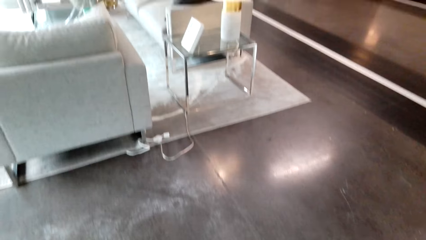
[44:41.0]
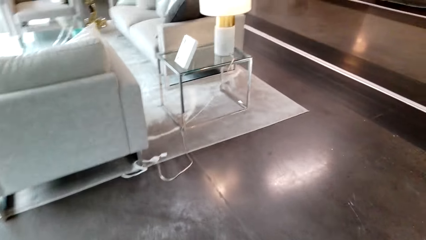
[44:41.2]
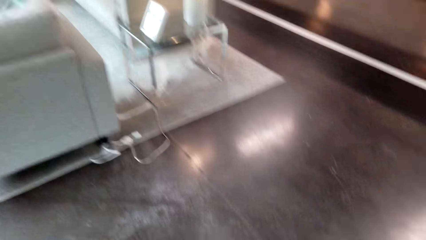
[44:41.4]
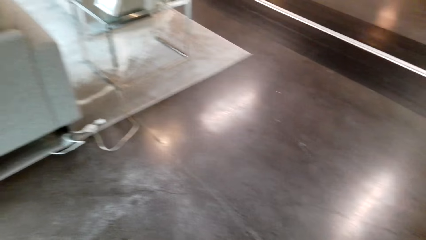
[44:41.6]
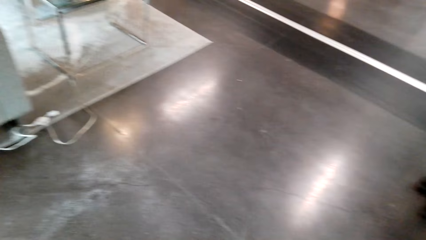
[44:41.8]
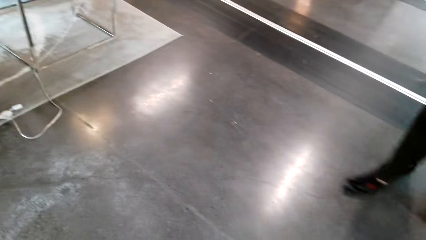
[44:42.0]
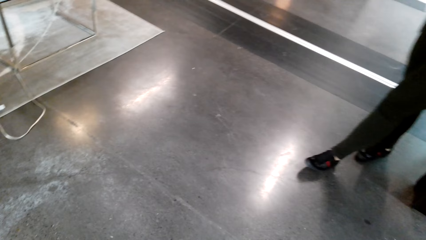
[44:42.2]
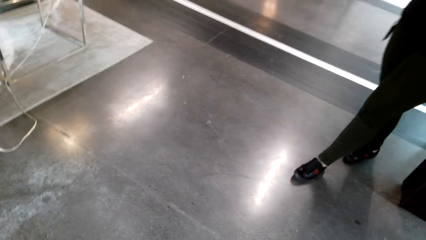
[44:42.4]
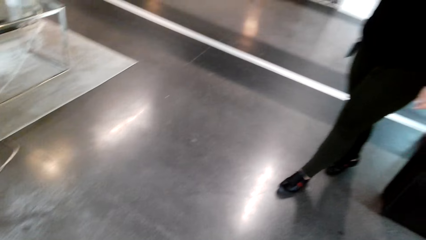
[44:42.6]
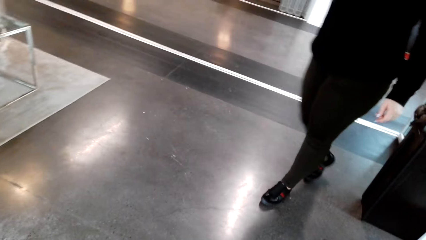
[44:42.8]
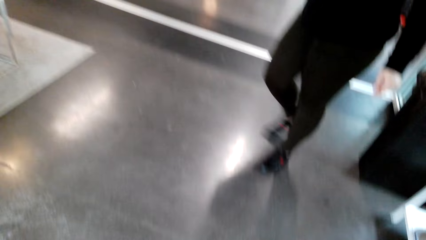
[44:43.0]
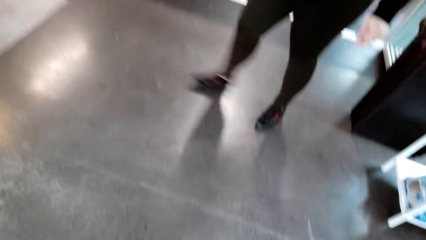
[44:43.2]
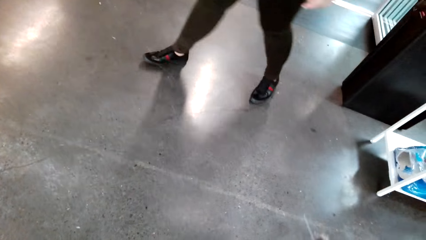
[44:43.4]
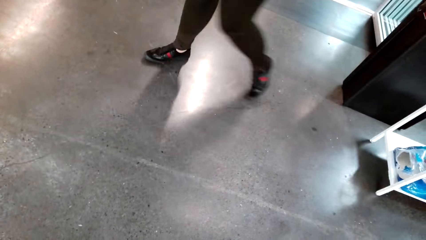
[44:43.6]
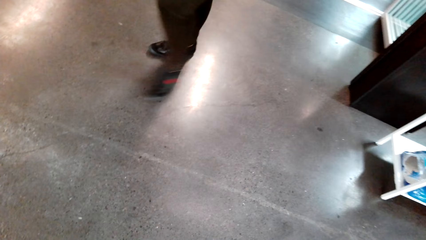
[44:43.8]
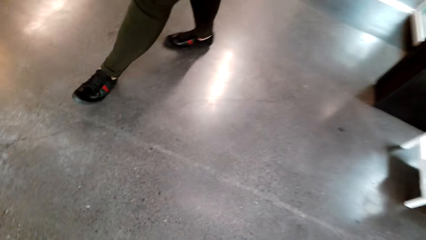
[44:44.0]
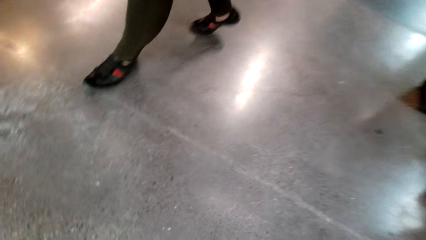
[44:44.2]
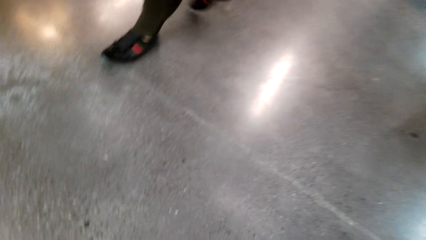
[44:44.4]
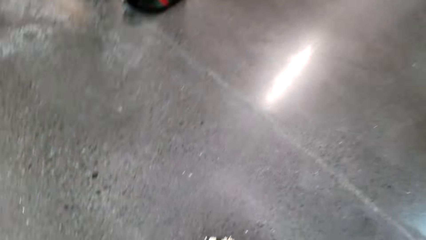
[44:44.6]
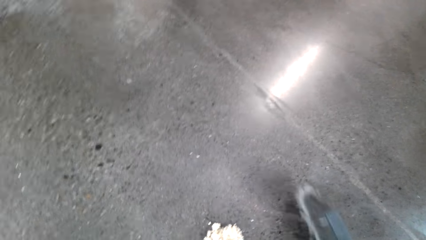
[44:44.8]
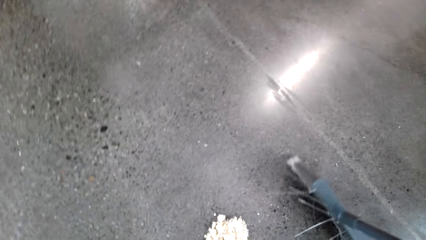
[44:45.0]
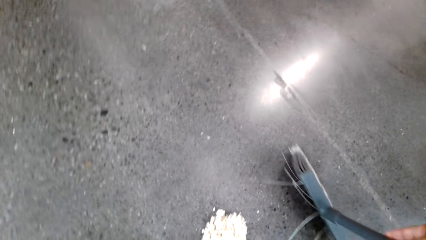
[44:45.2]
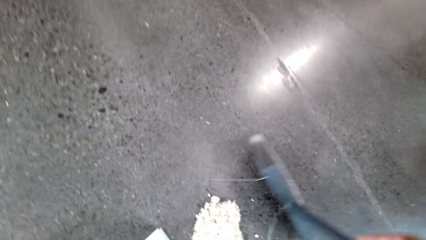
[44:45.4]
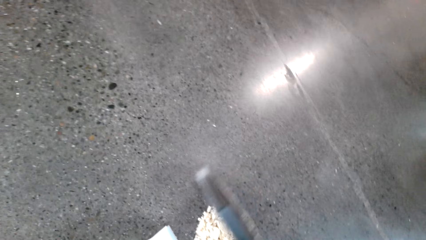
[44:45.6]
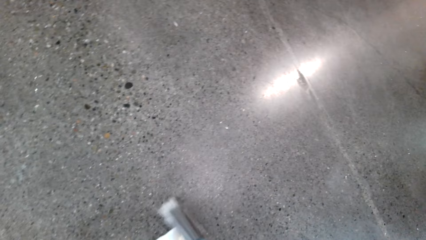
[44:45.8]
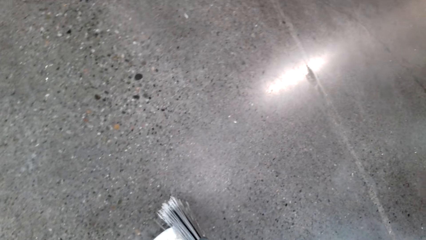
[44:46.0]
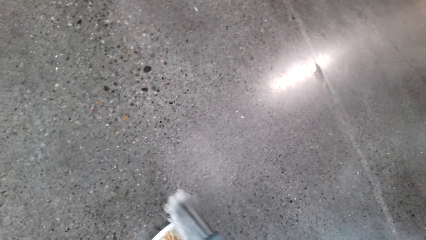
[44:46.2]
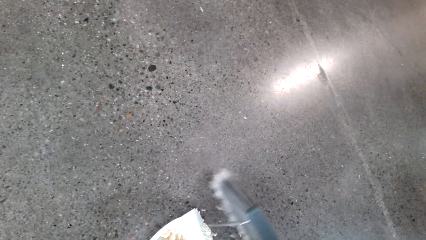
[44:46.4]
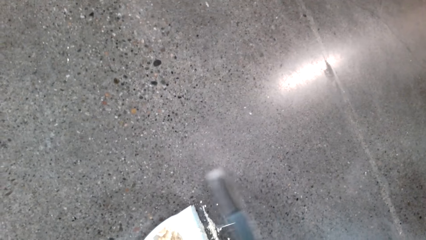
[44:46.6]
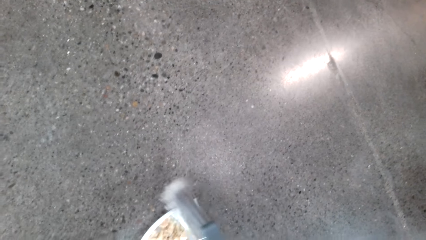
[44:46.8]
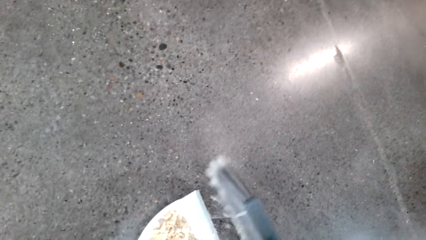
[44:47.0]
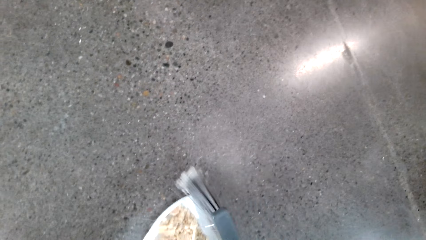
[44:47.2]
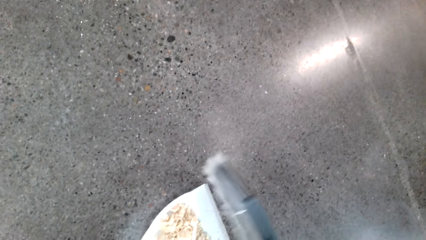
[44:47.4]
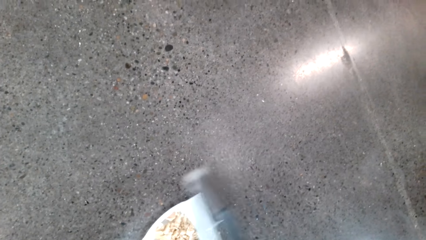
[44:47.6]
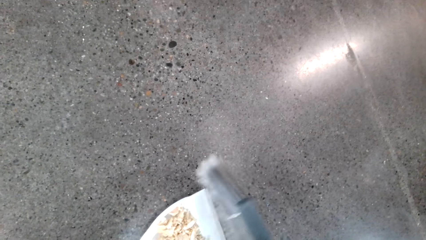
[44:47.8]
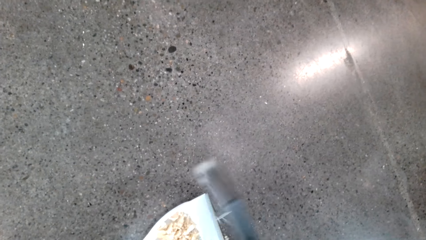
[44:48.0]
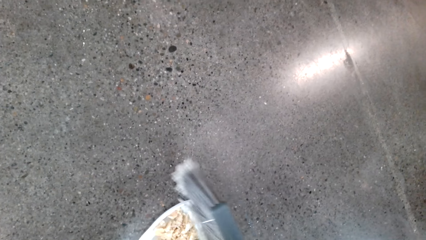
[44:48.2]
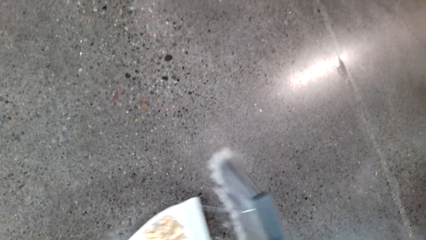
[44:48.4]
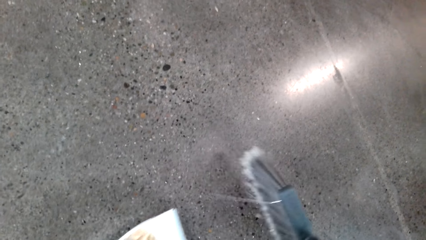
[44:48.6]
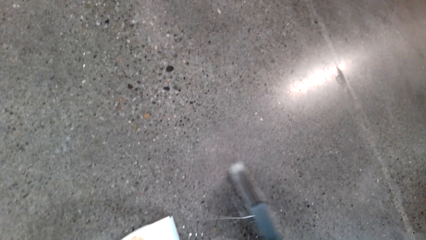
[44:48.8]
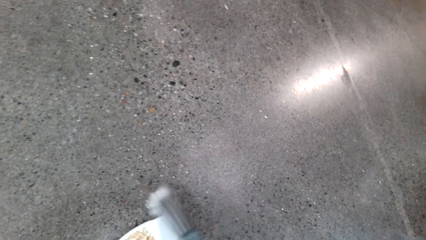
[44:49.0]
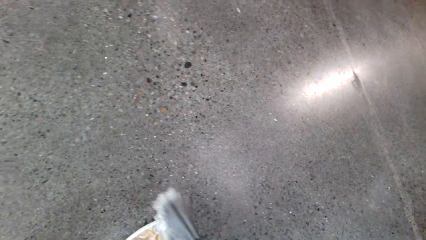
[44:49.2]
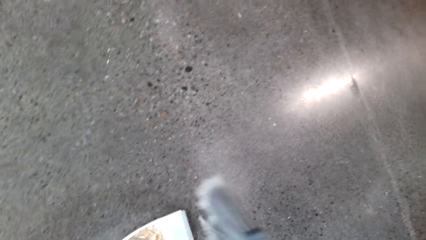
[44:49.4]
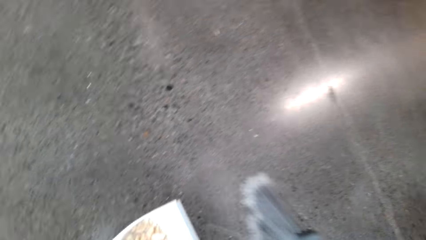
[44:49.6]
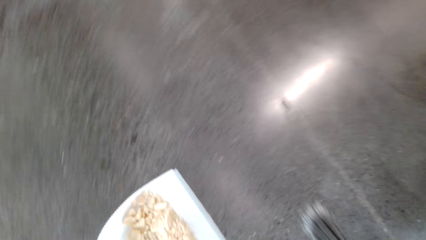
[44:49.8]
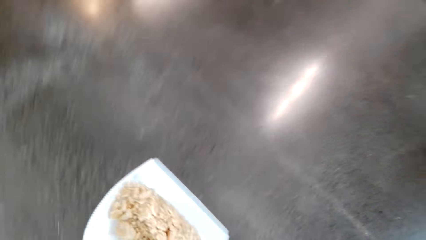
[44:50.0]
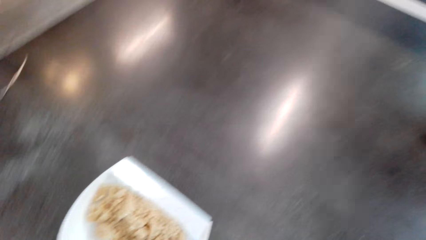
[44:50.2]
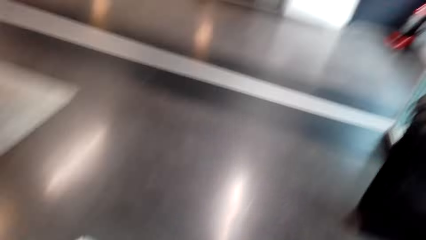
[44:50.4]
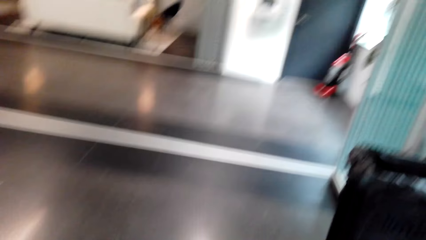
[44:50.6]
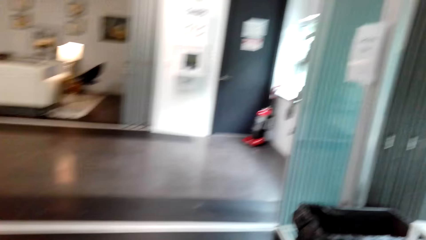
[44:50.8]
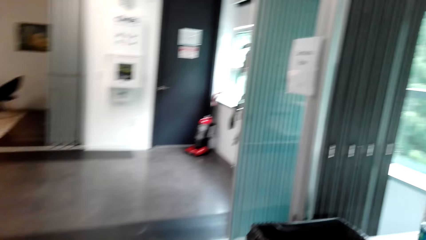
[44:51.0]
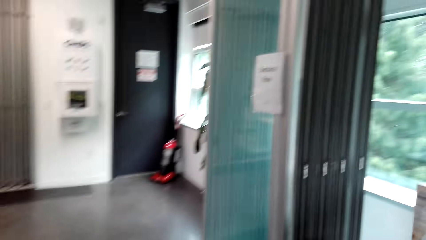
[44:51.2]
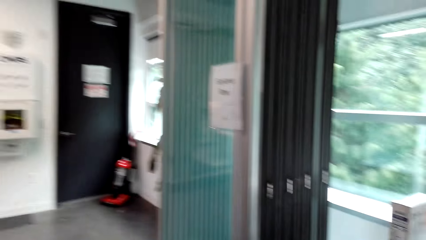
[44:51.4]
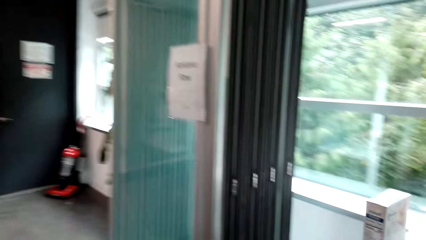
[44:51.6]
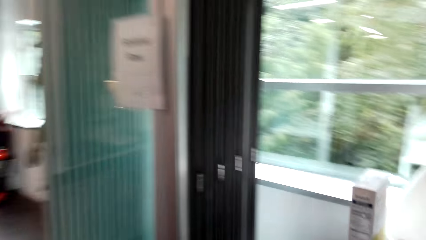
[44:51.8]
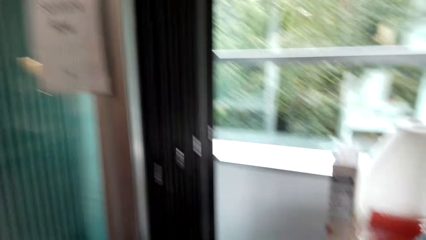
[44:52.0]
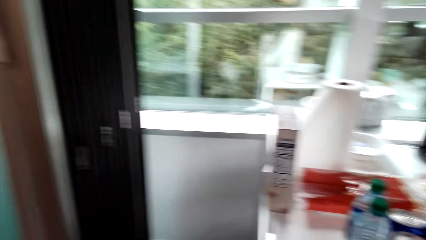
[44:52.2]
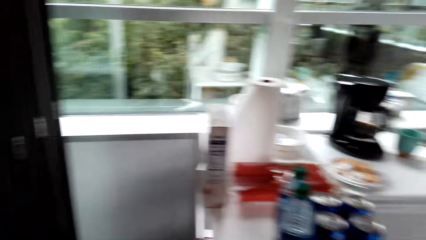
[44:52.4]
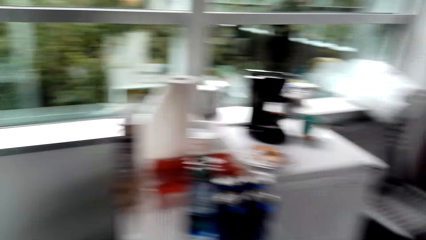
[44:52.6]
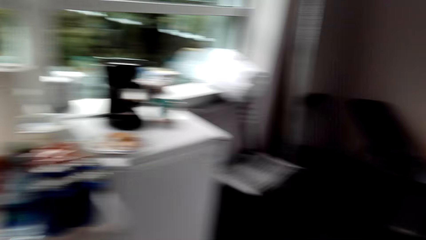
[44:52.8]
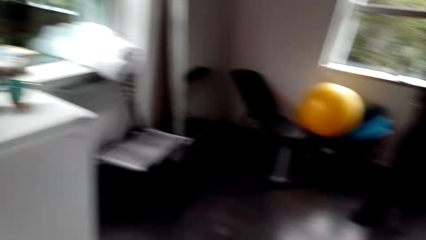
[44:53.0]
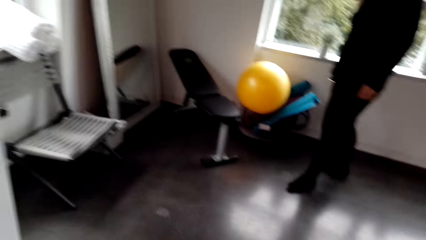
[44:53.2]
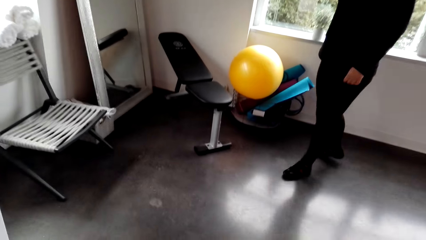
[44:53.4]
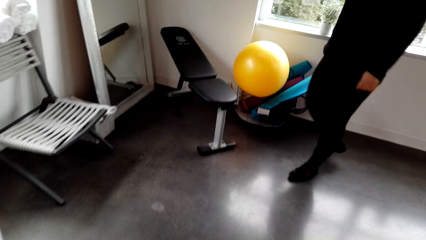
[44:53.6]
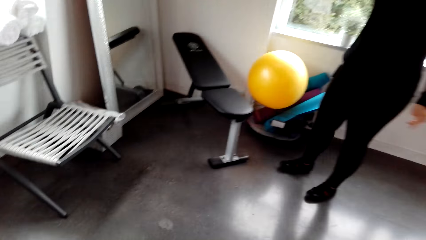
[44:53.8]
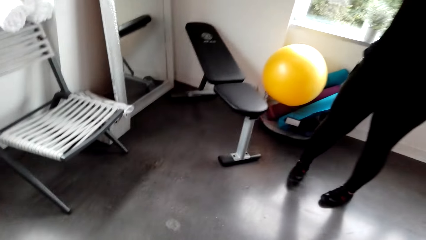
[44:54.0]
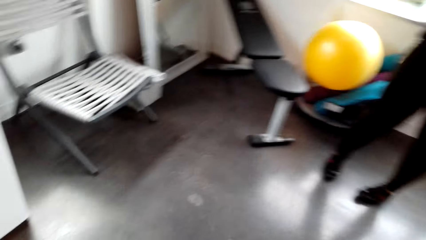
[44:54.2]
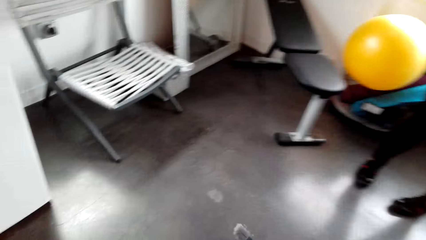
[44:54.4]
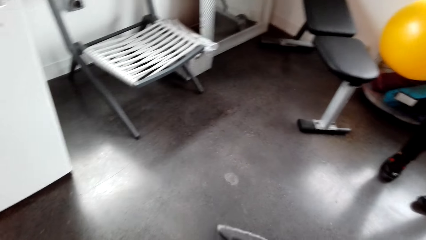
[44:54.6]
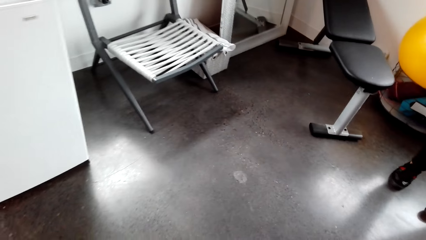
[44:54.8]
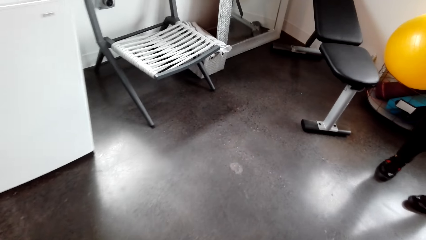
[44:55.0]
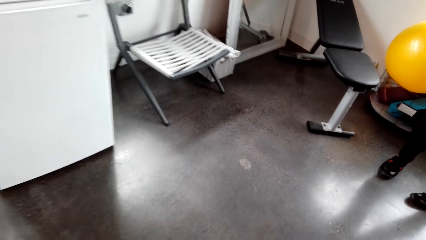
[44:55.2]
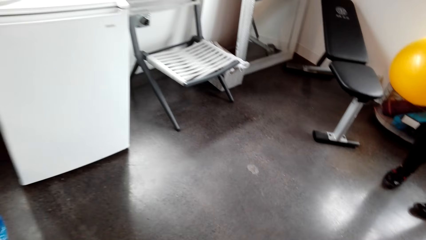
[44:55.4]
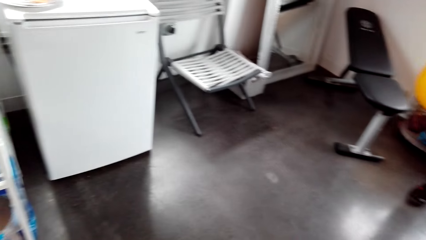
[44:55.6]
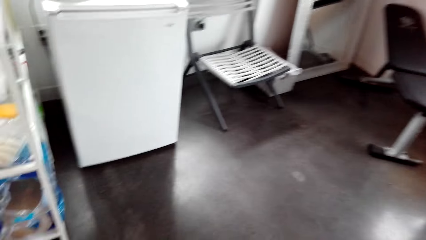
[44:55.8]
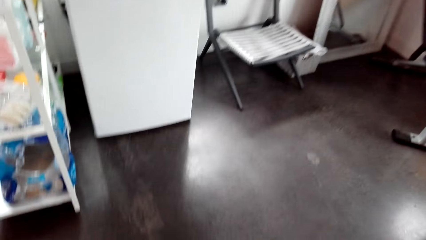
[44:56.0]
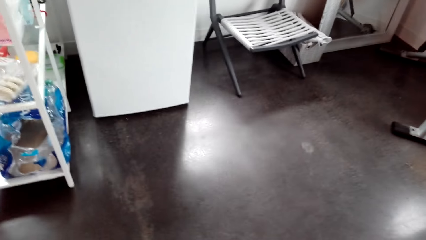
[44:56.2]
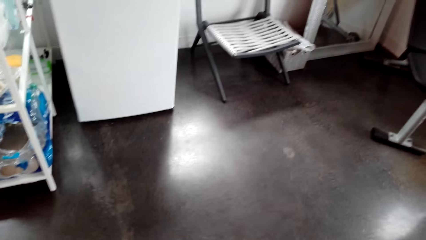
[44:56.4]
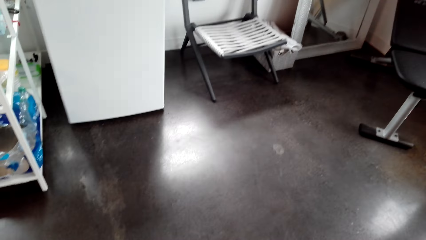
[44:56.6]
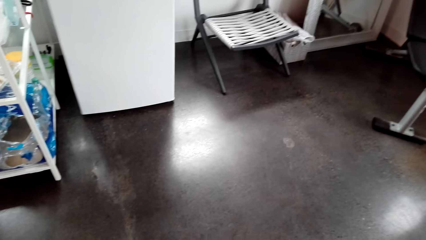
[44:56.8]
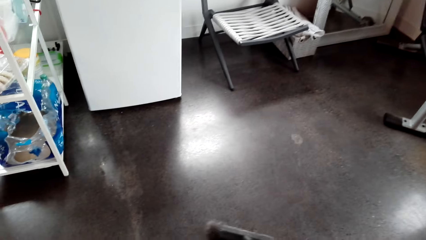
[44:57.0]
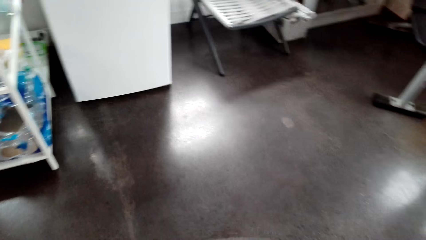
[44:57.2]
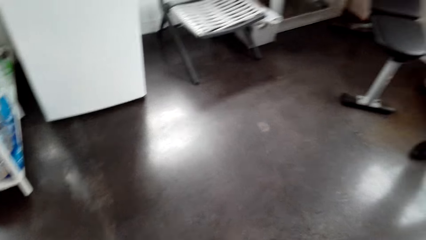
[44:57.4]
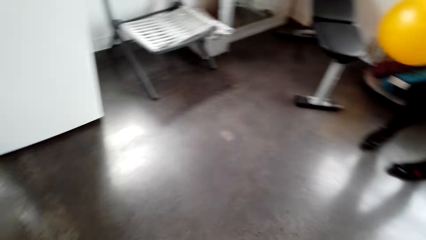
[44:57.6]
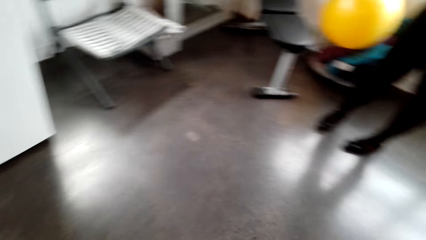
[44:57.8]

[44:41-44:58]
A woman walks around the office to the chair. The camera wearer collects the dust. They place the dust in the dustpan. They walk around the office. They carry the dust. They drop the dust in the dustbin. The woman walks around the office and stands at the chair. The camera wearer converses with the woman. They sweep the floor.
